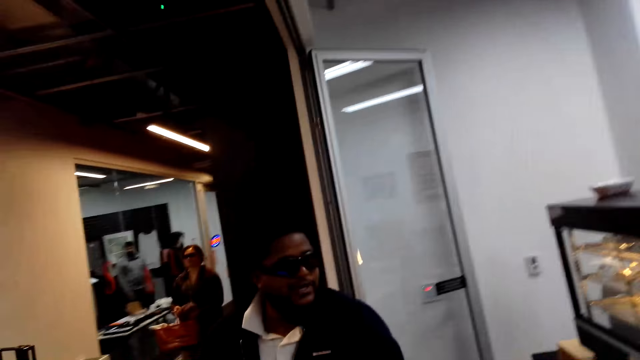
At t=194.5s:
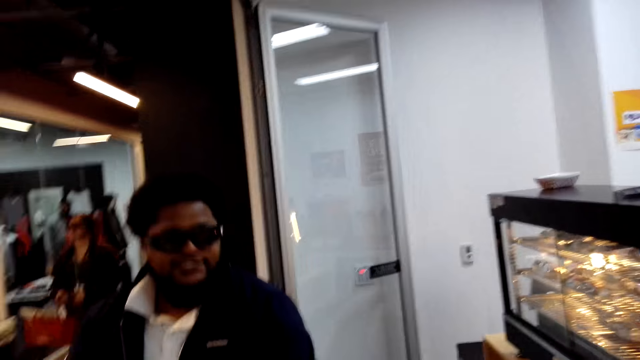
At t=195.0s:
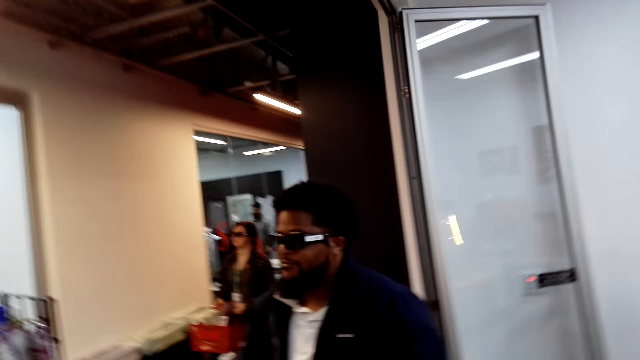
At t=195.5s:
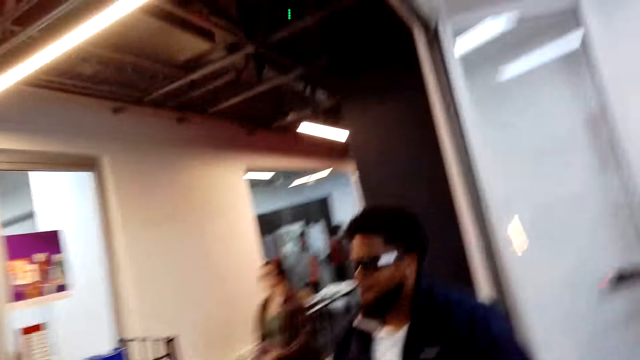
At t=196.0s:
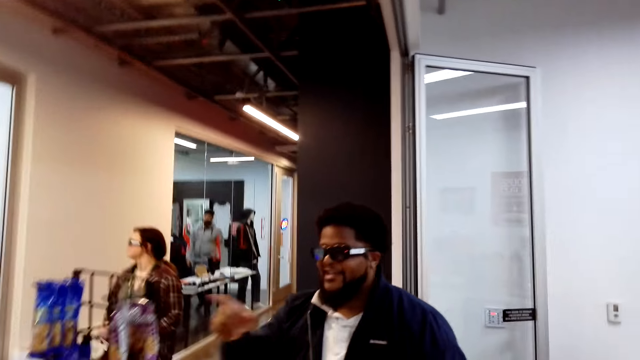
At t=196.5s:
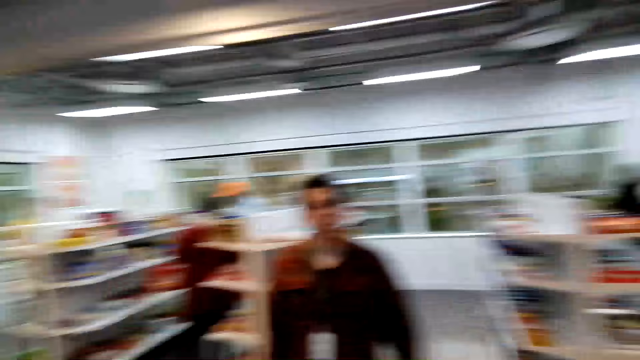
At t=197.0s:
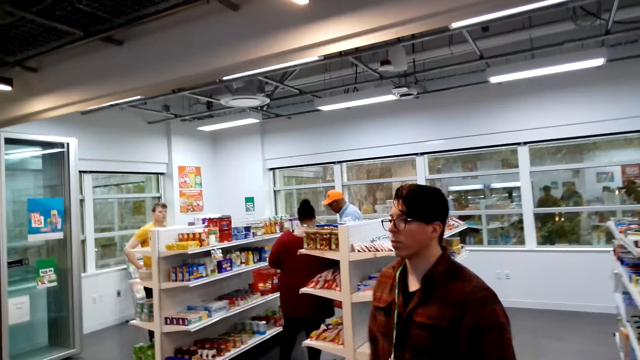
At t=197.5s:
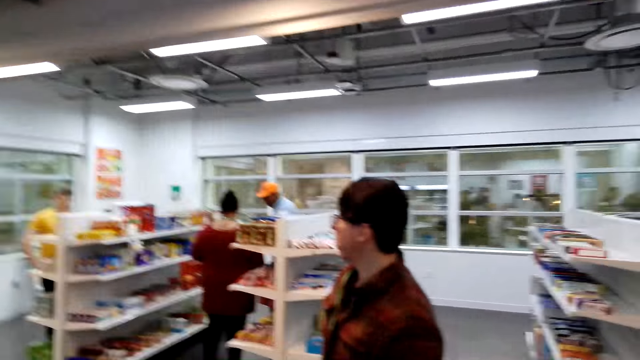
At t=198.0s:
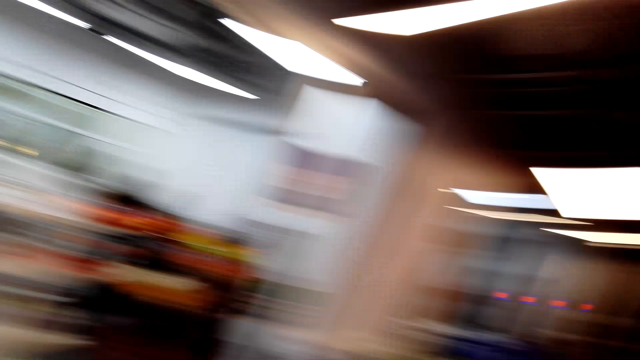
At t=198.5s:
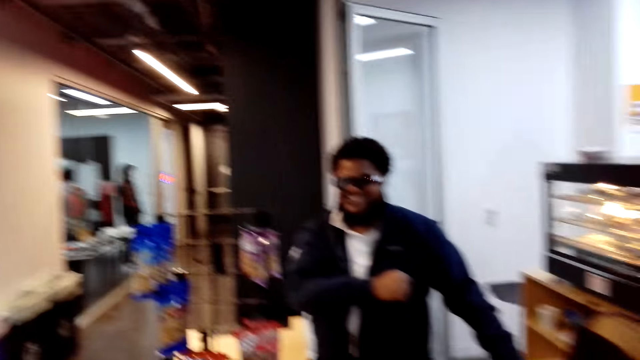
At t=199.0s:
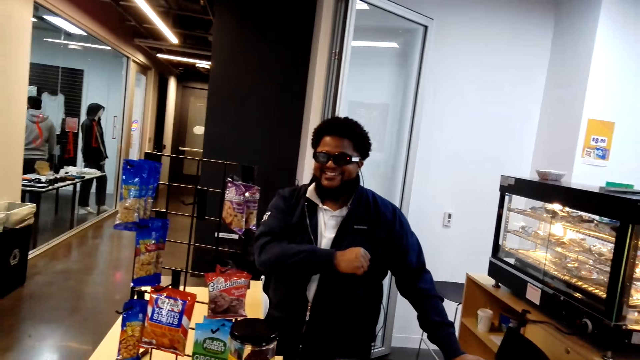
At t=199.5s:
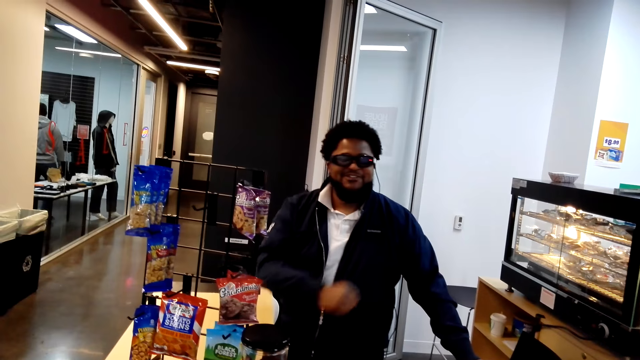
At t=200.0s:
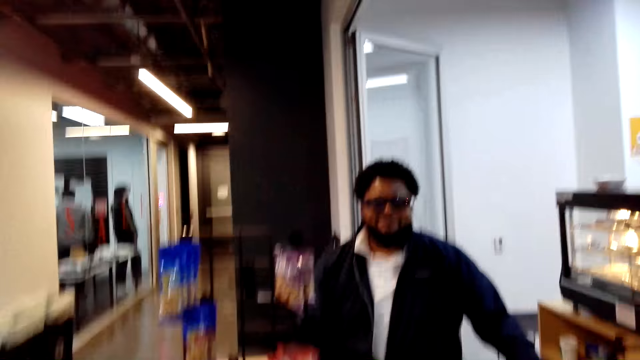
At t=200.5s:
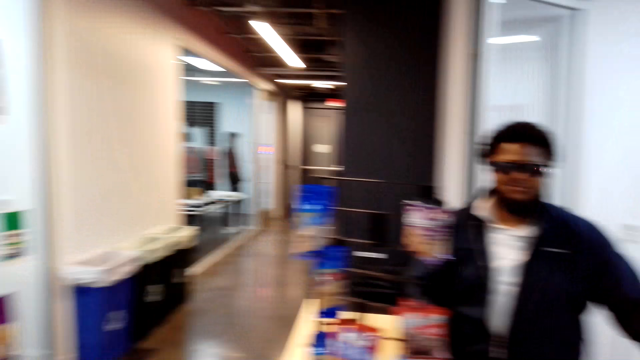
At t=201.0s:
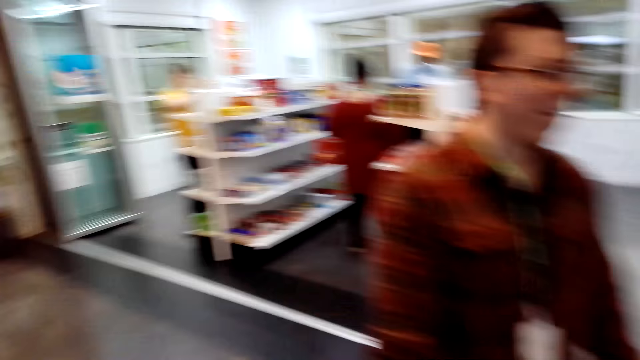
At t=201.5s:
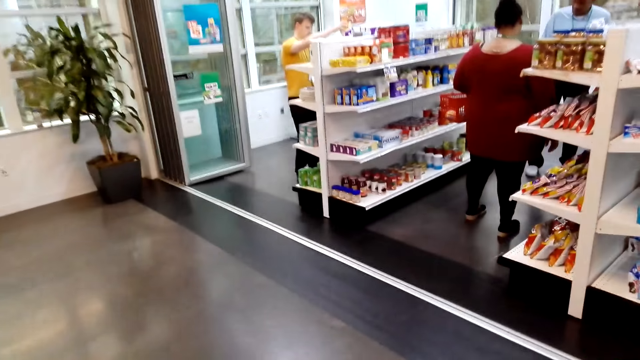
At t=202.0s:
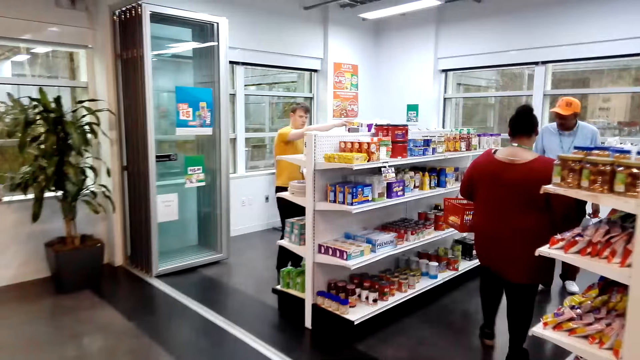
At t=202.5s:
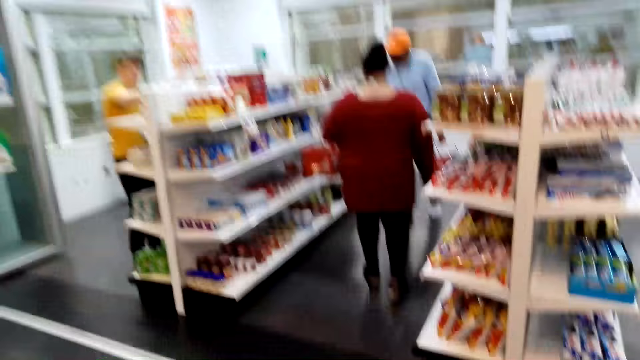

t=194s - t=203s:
The camera wearer watches the background.

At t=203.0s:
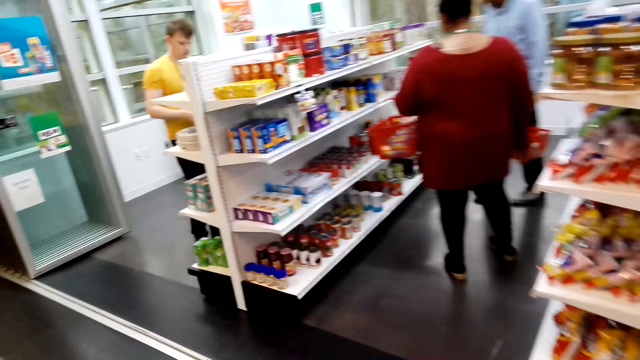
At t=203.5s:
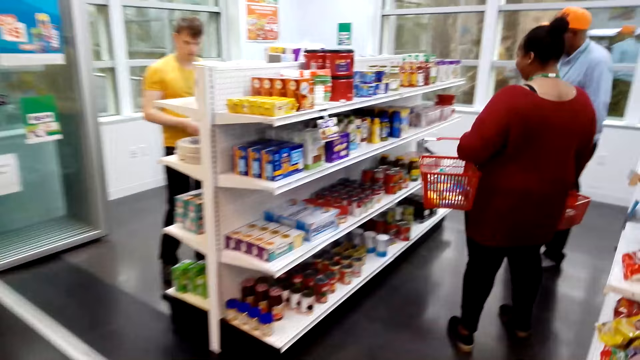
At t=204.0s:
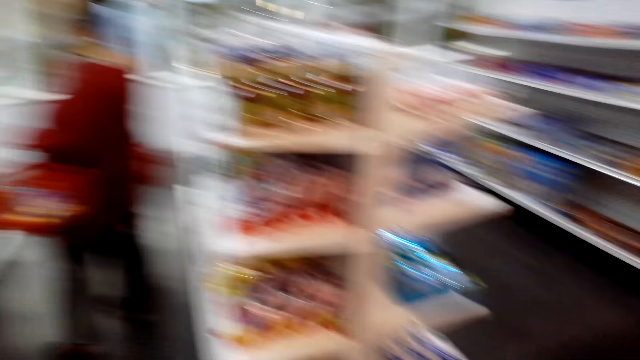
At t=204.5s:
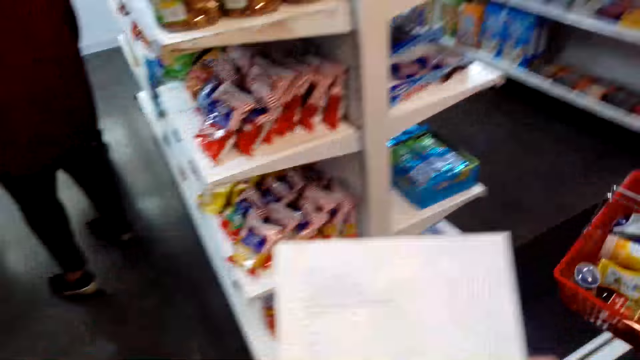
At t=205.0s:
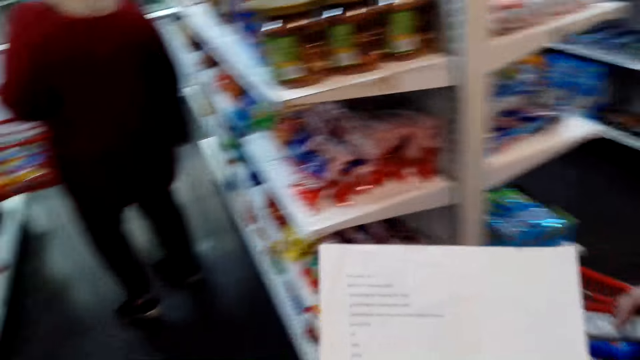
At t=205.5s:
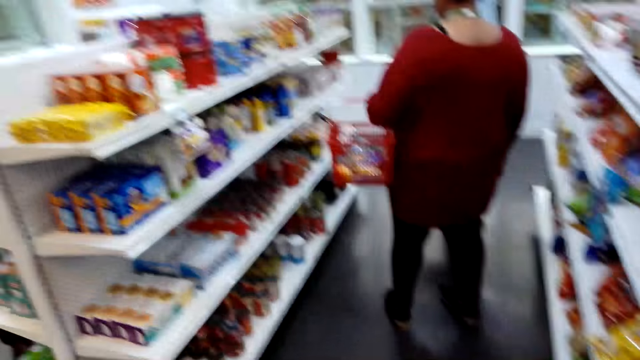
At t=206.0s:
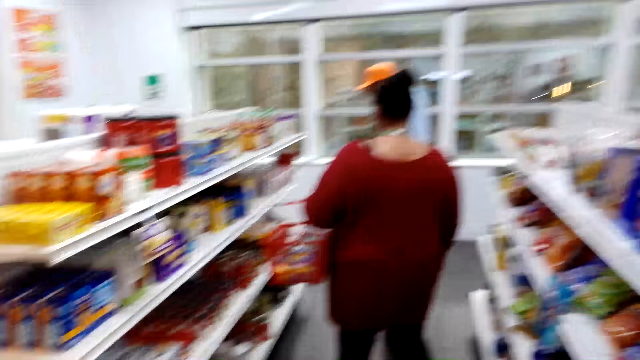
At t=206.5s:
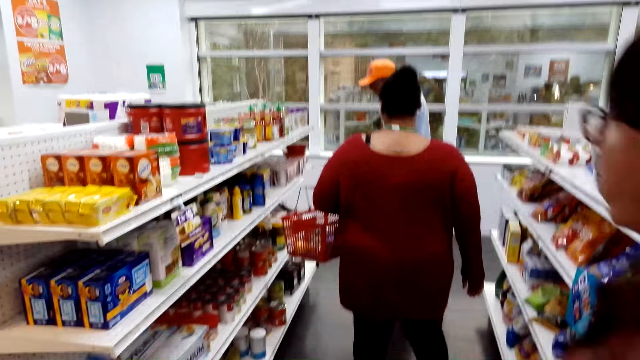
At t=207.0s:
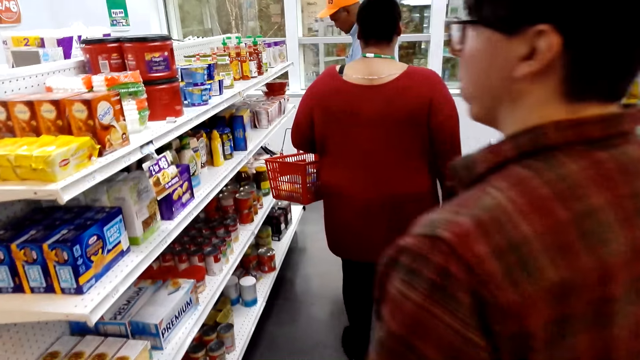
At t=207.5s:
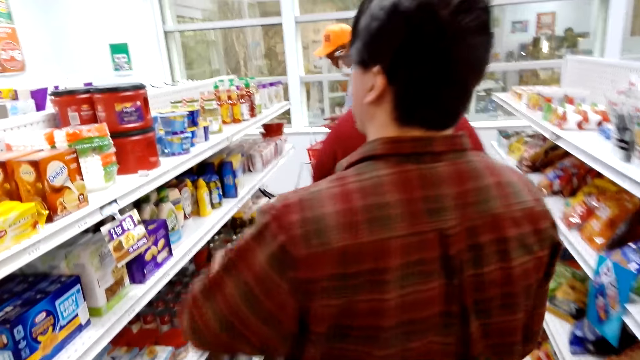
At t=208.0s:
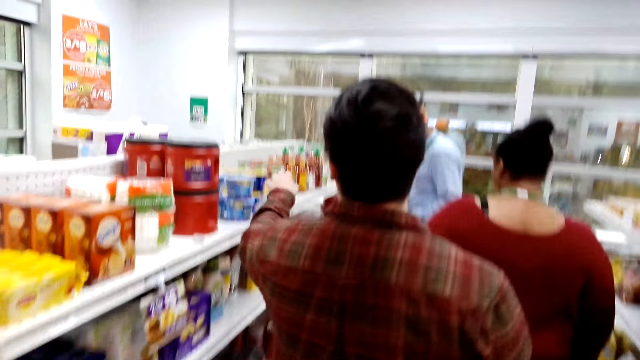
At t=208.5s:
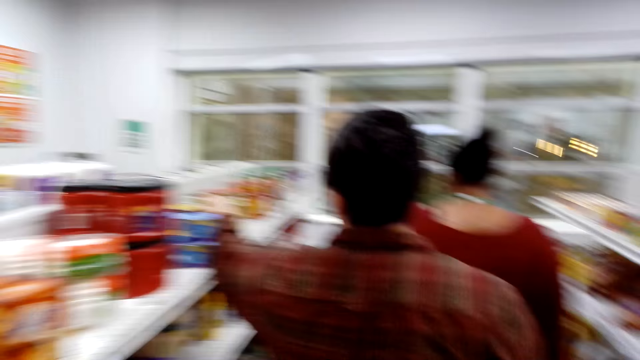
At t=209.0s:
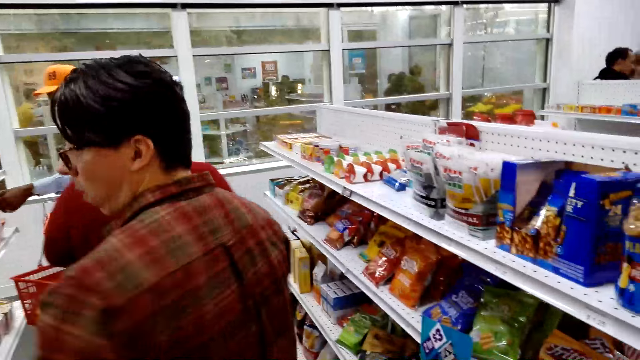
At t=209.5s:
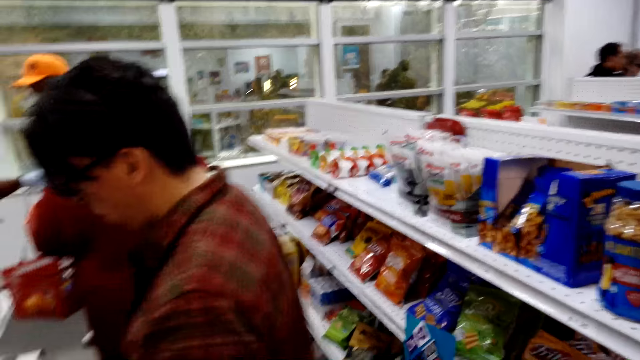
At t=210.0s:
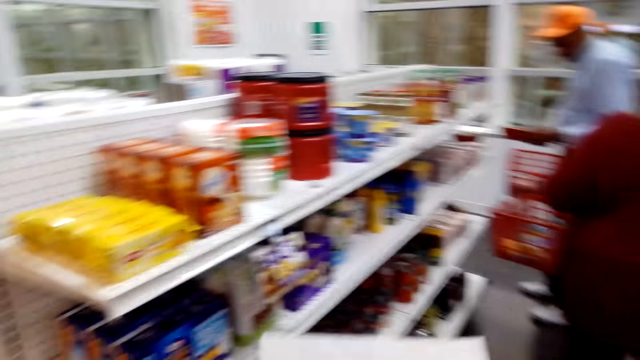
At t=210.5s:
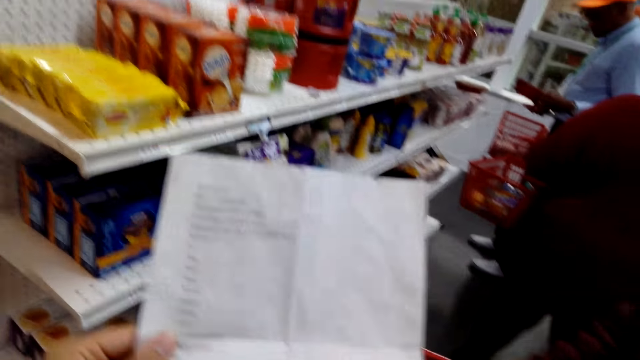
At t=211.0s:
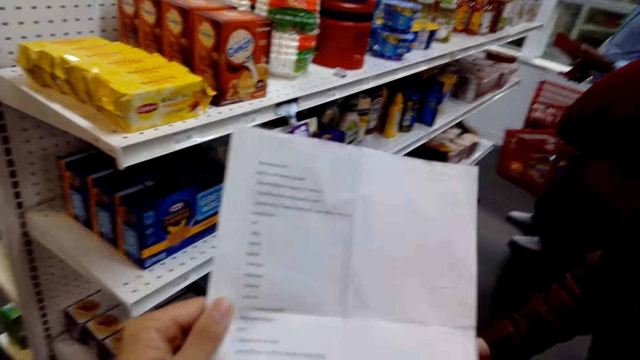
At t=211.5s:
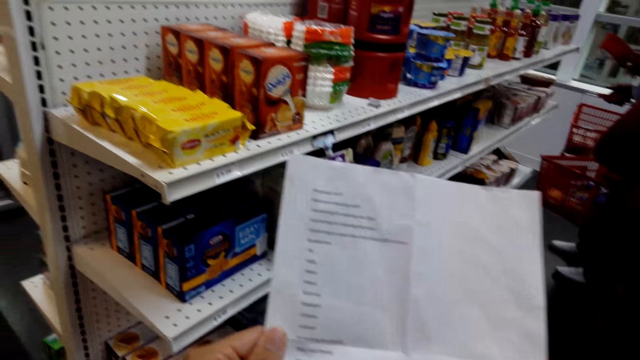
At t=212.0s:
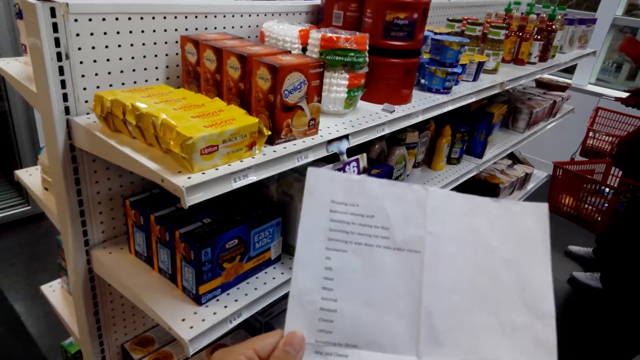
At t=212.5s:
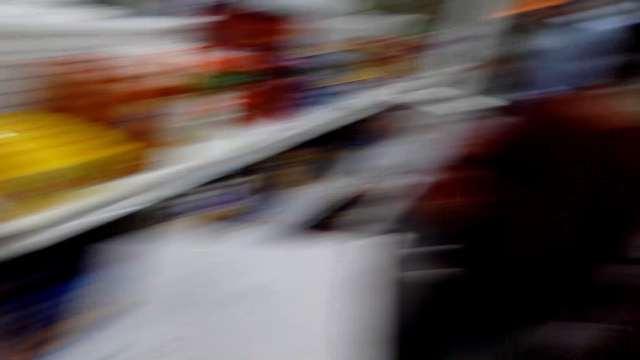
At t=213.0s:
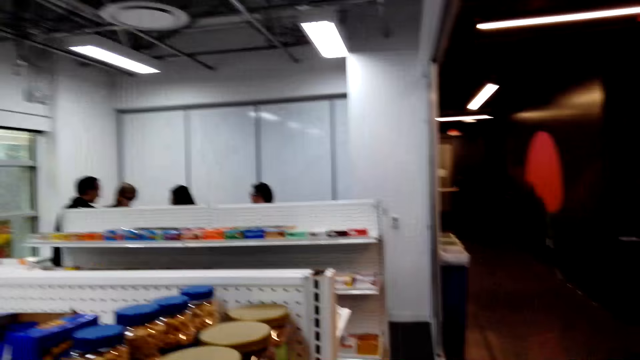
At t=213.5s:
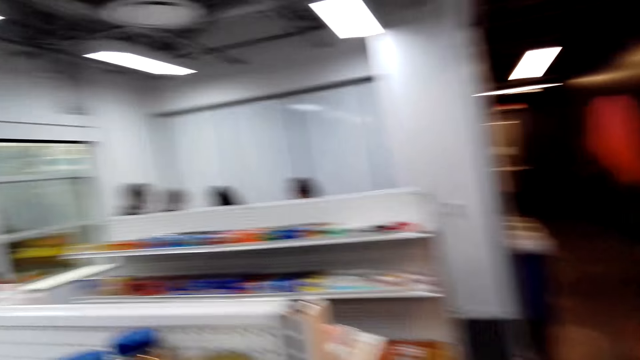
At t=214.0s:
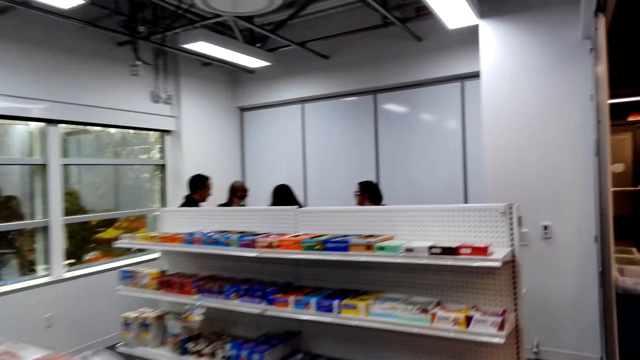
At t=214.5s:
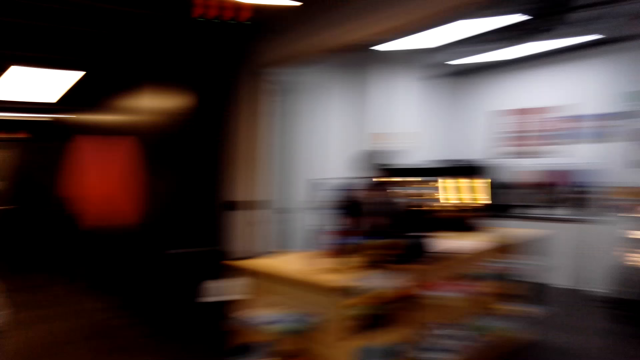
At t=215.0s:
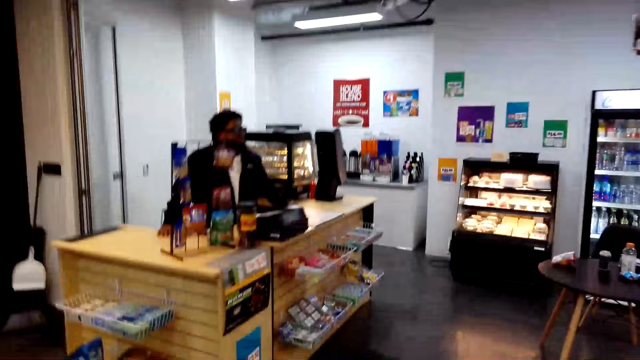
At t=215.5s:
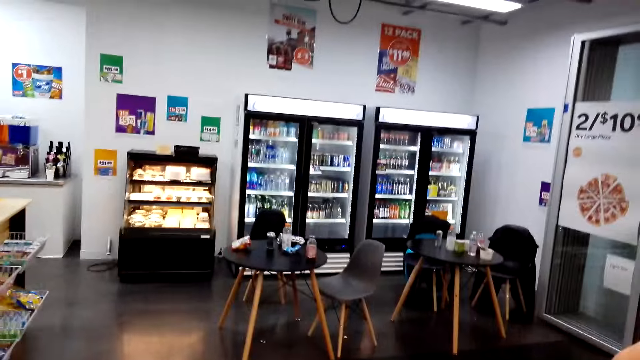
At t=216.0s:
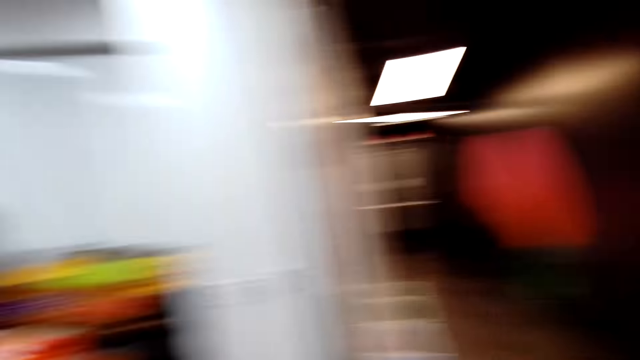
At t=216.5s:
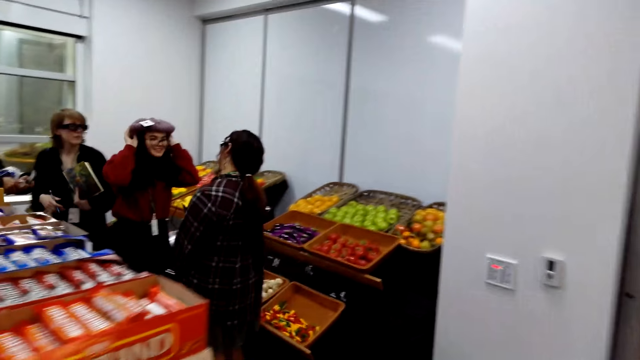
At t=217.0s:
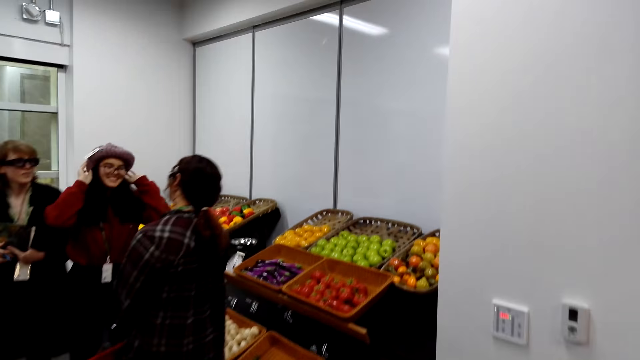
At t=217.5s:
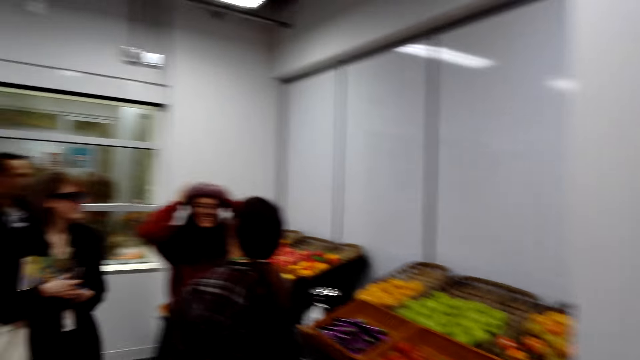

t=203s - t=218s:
The camera wearer touches paper.
